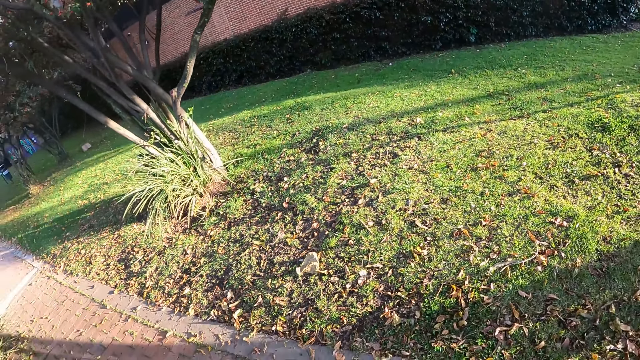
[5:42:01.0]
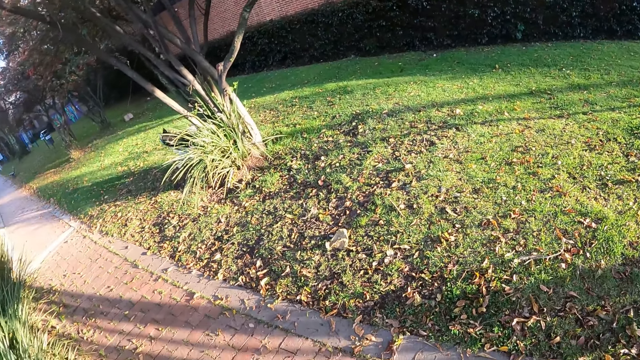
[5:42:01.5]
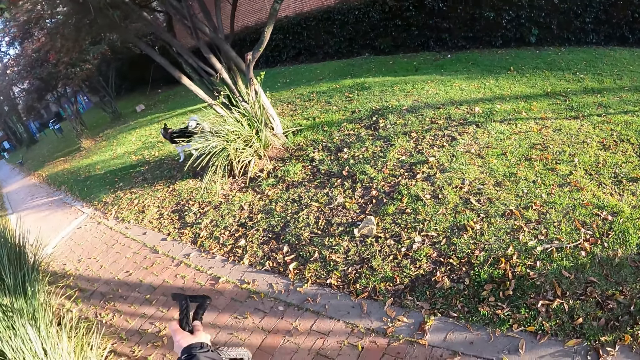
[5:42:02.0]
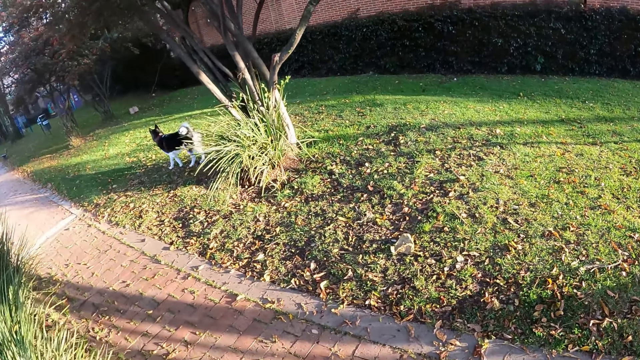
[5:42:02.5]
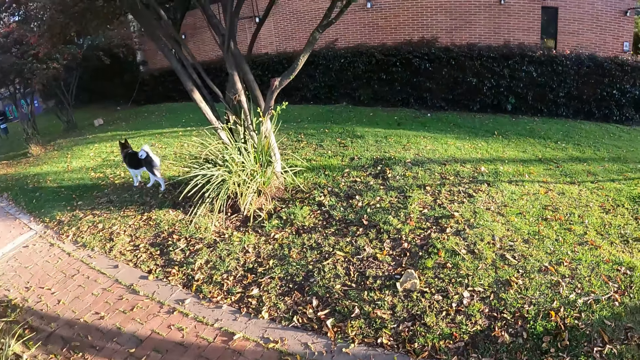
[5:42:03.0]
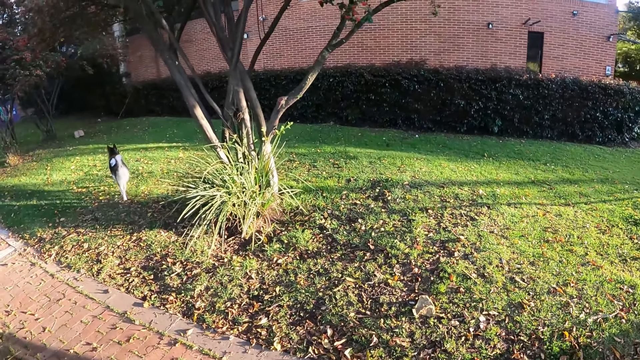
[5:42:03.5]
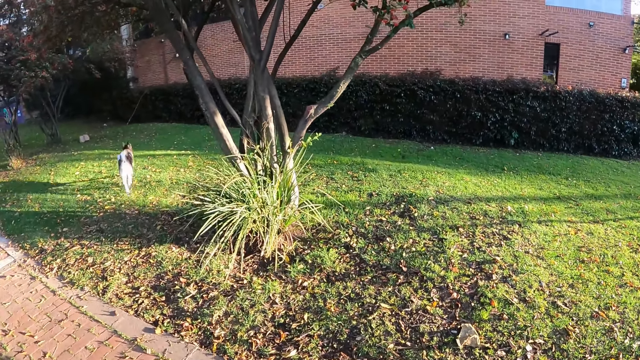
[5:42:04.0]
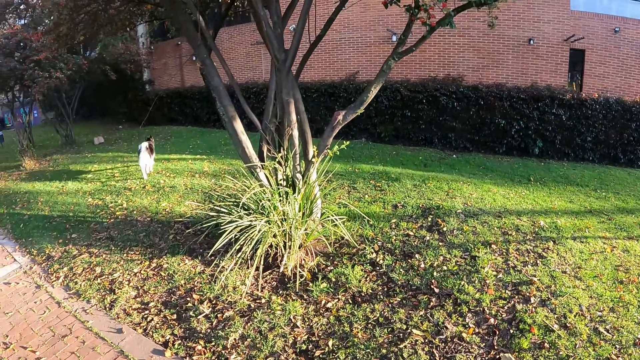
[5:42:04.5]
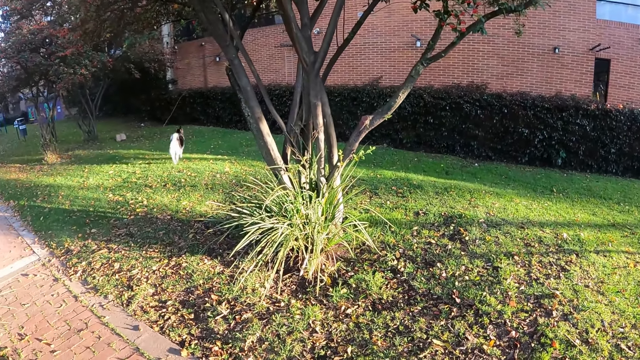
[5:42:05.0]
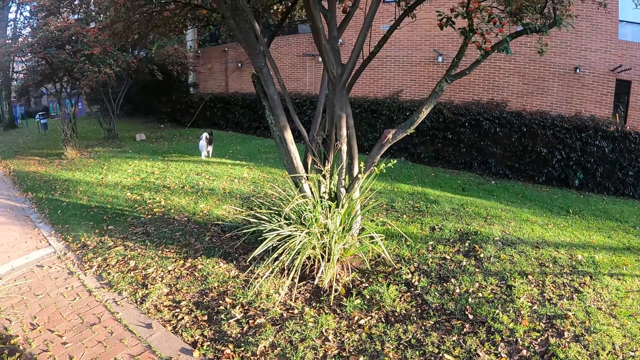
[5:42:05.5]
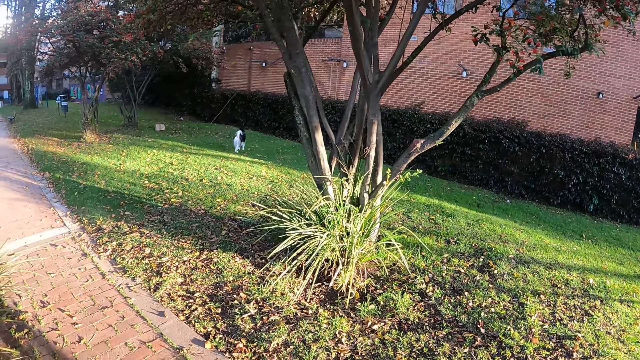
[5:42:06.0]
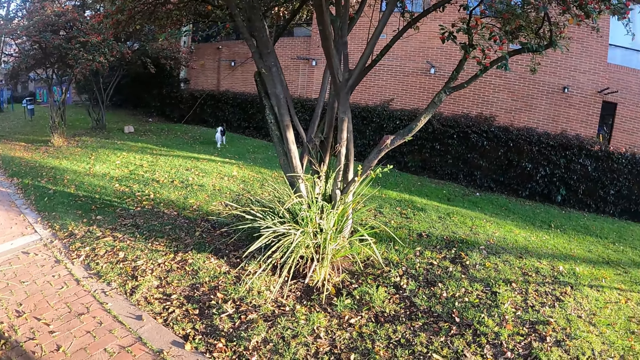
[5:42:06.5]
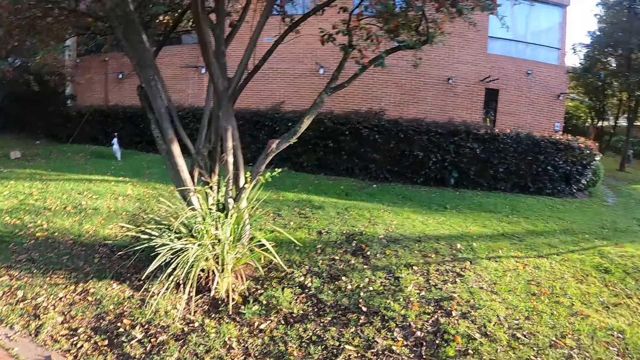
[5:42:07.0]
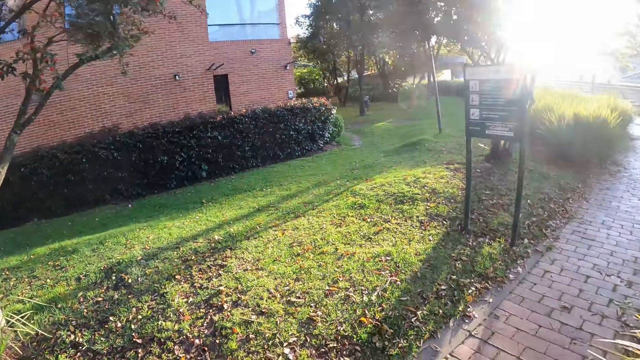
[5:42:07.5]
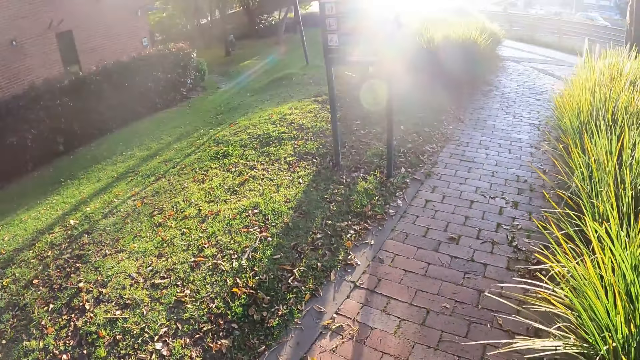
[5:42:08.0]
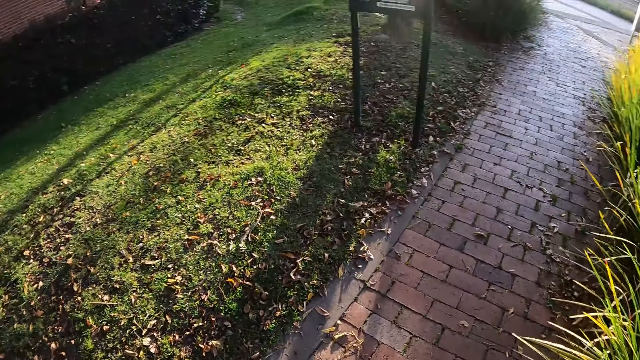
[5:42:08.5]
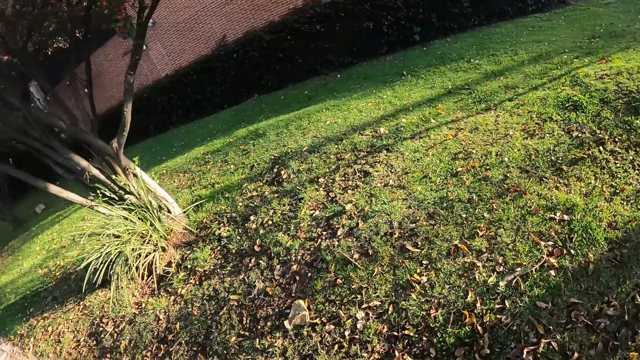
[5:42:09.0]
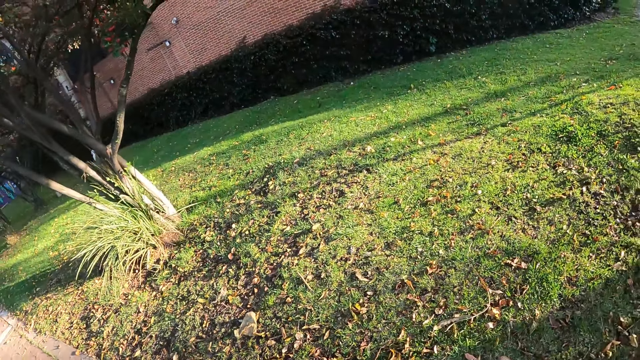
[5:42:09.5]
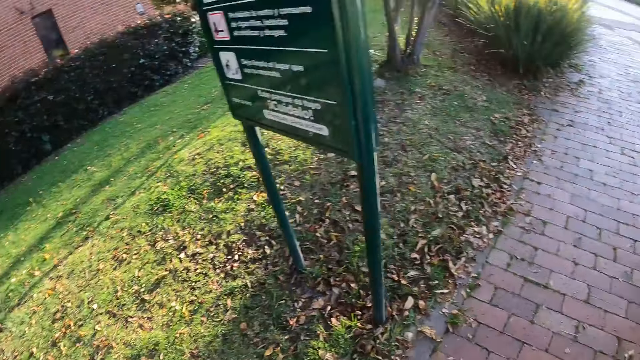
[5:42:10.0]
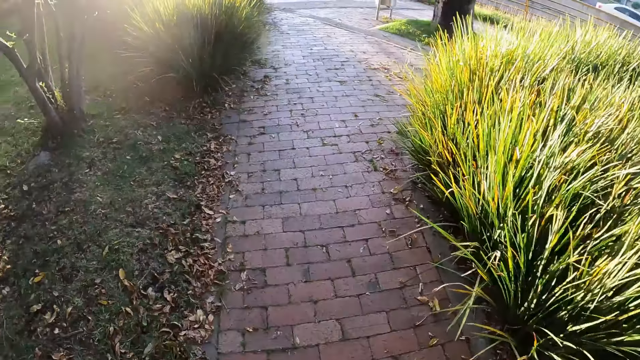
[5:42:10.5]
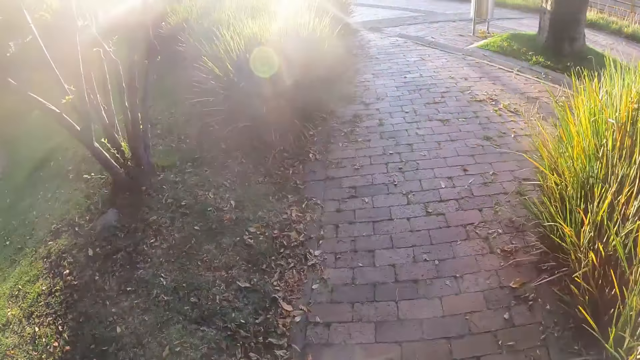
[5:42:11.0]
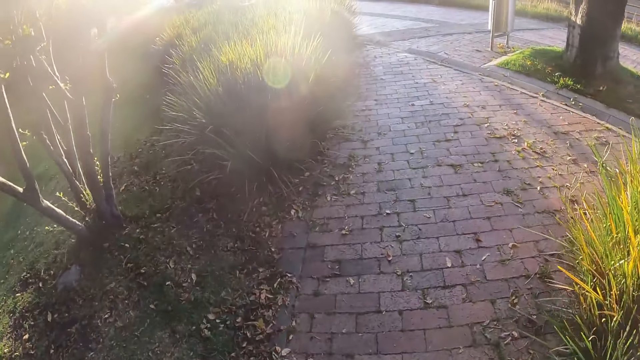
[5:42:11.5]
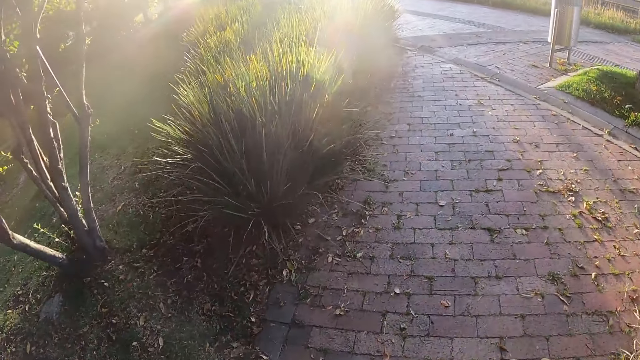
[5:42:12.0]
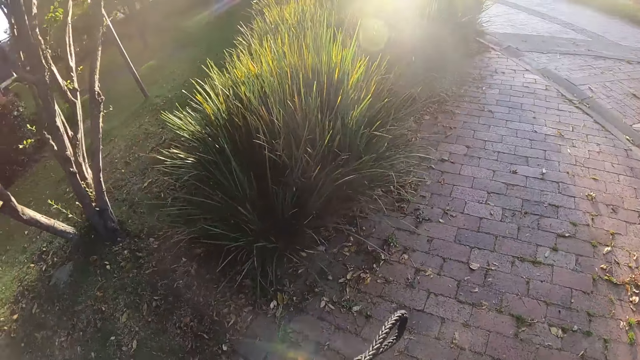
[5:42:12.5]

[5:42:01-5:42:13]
The camera wearer looks at the dog running.

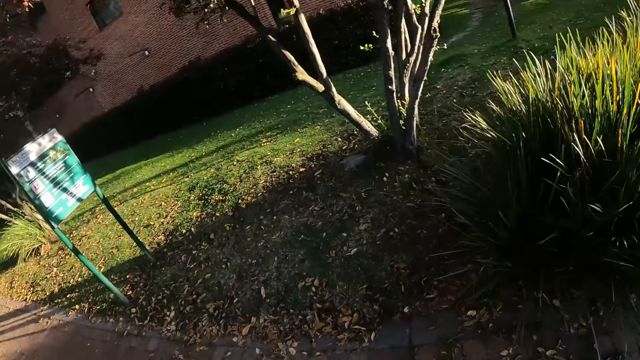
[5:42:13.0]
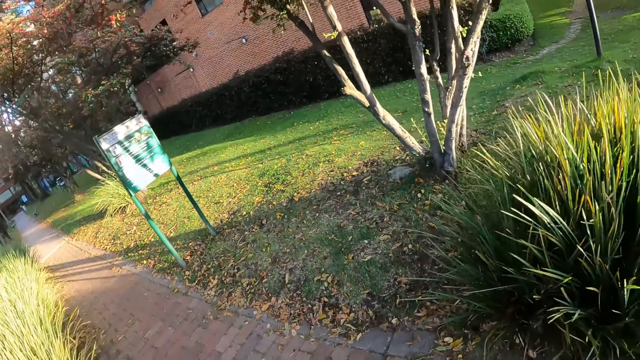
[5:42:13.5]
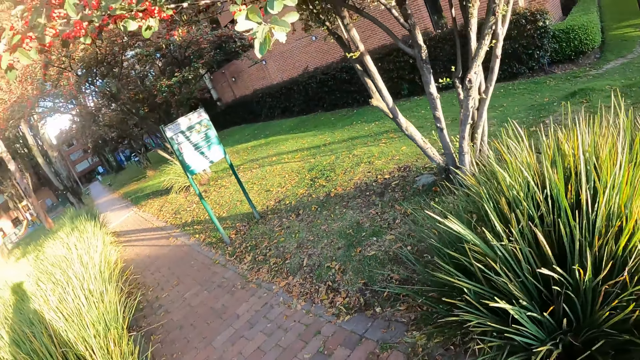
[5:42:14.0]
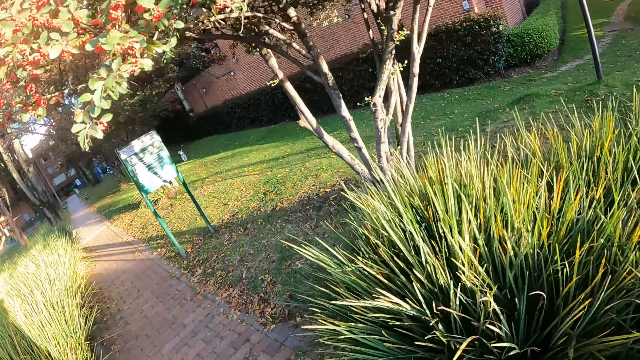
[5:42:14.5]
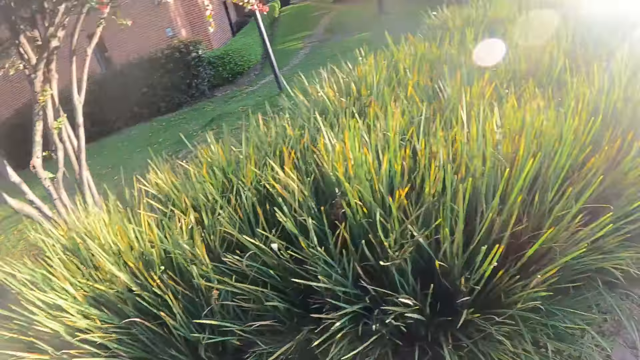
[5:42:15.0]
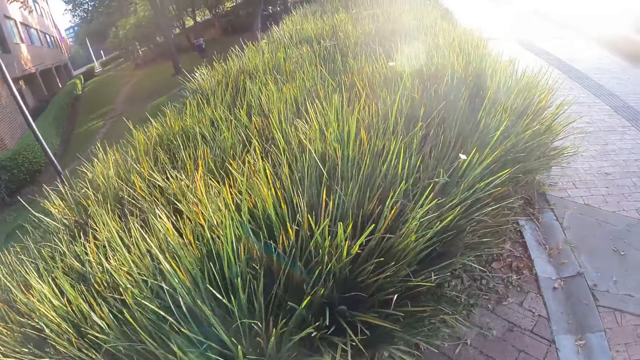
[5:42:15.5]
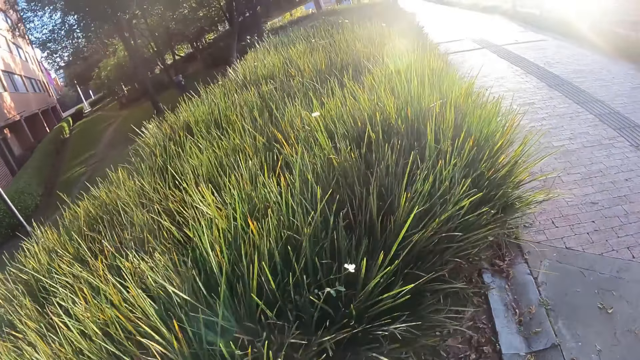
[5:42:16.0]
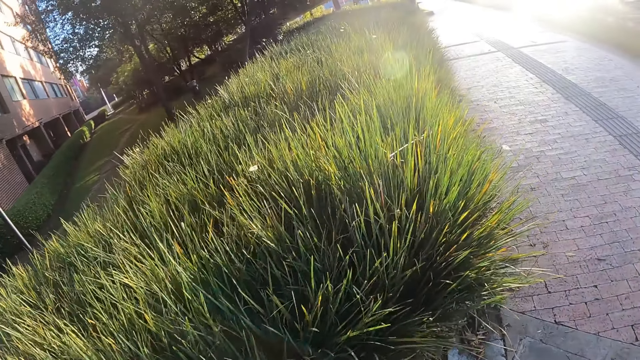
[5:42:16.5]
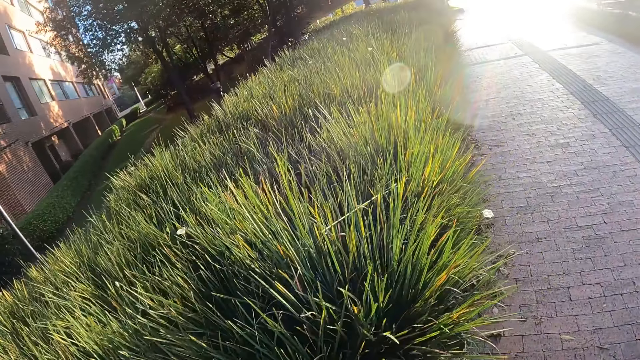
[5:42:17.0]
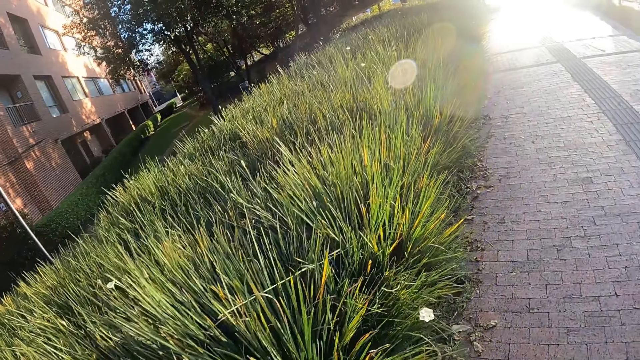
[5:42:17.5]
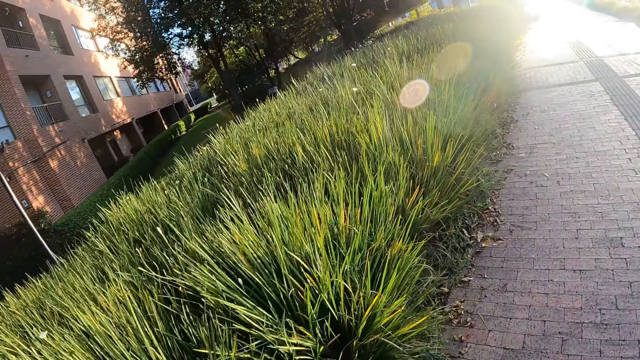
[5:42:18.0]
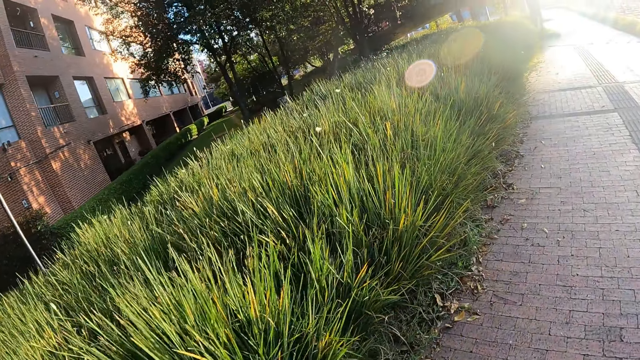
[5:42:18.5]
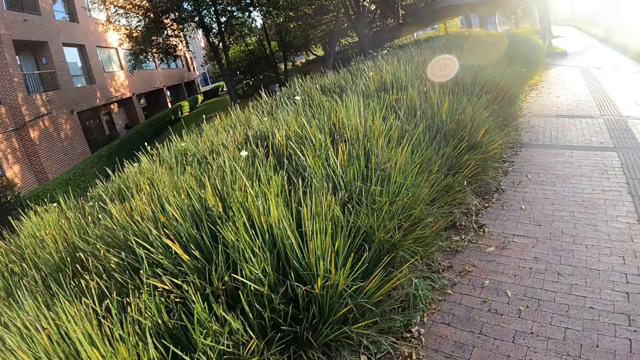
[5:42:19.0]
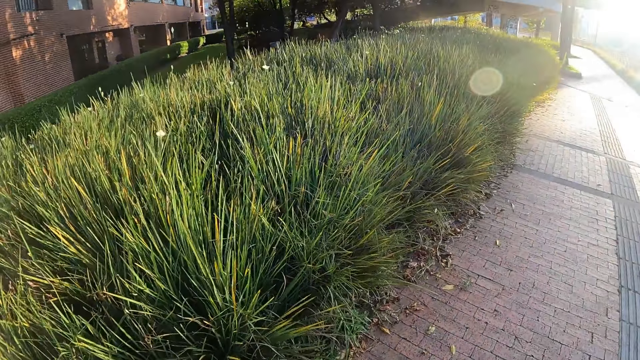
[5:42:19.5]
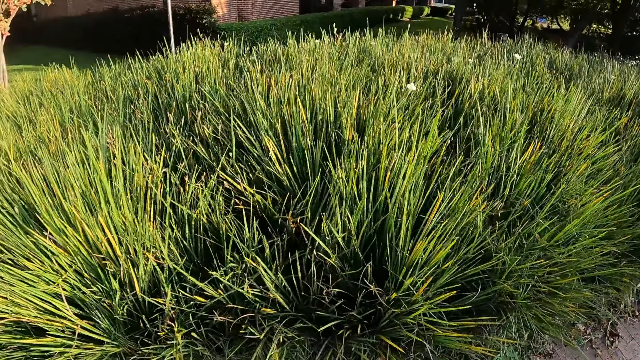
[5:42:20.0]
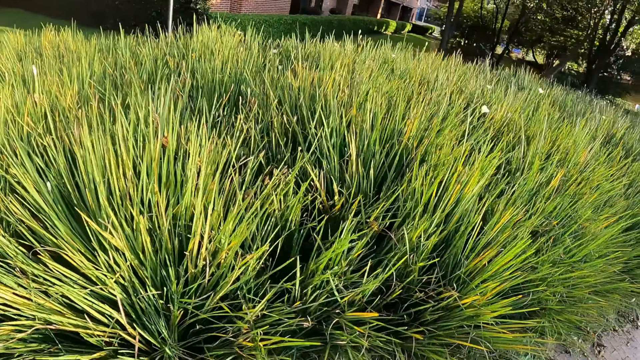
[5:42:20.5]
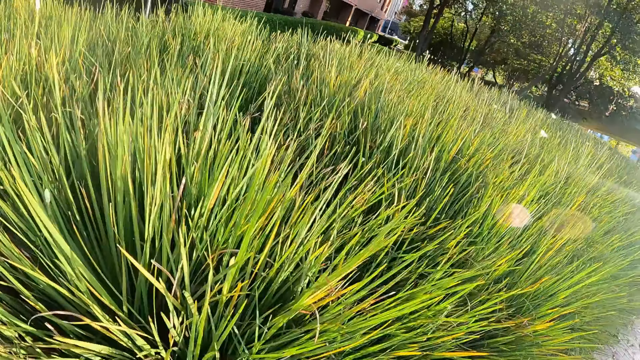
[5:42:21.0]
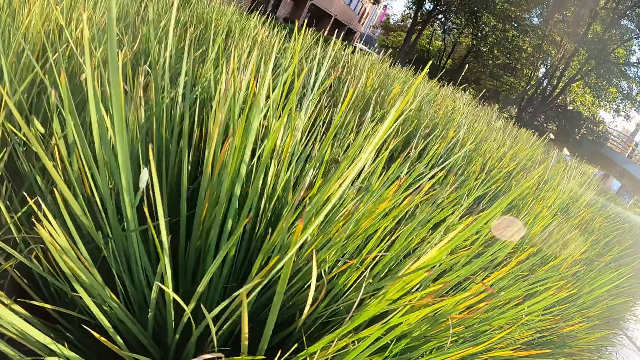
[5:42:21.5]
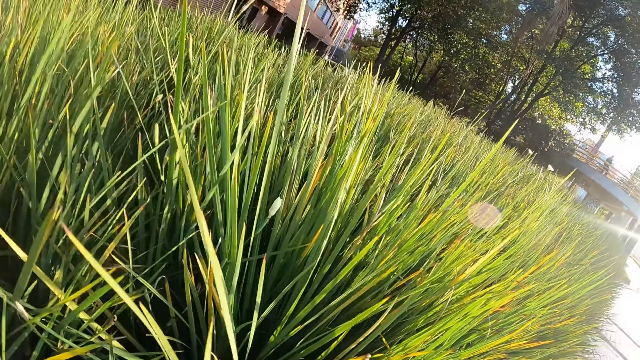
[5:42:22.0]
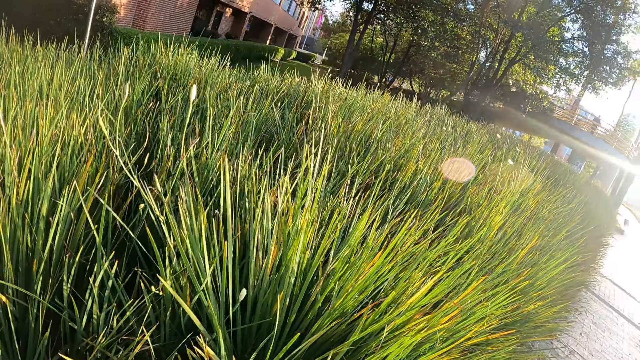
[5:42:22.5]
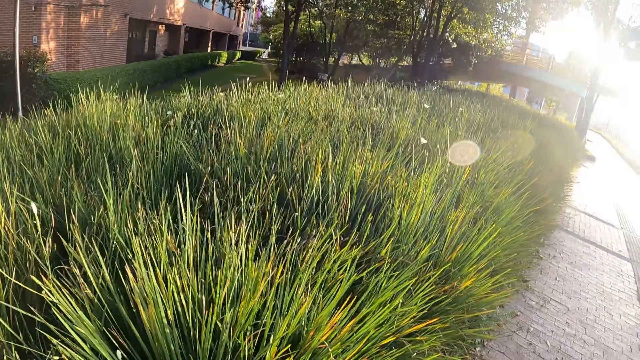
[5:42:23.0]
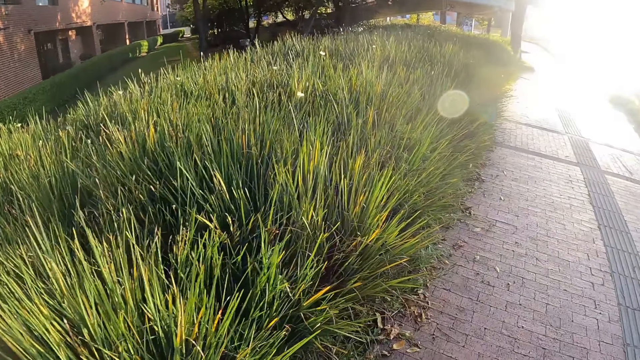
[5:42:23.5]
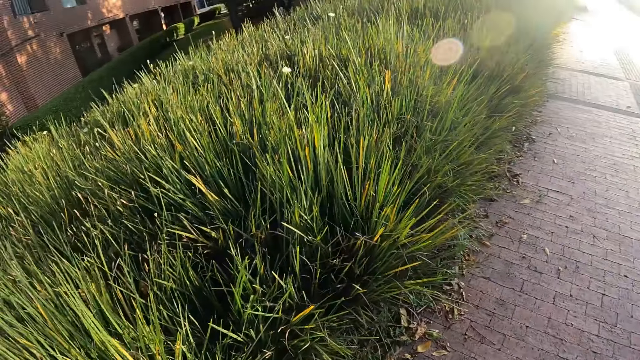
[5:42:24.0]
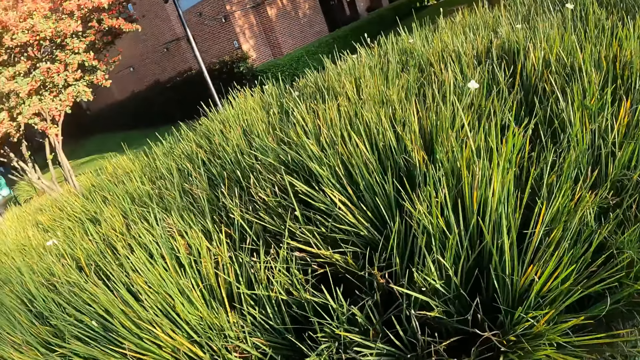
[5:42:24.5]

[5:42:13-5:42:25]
The camera wearer looks at the grasses. They look around.
